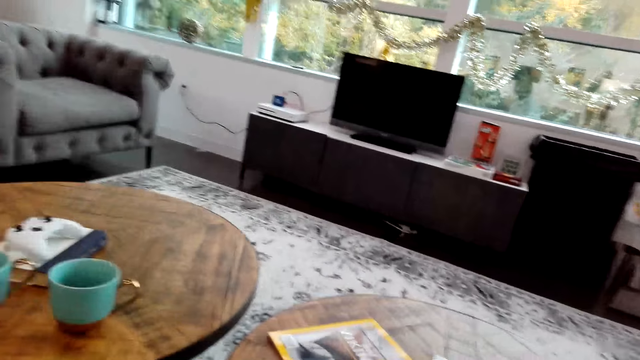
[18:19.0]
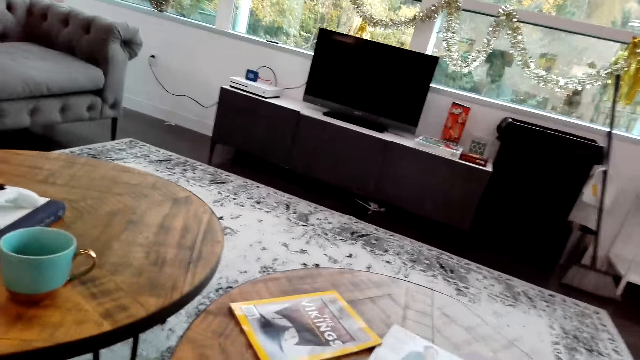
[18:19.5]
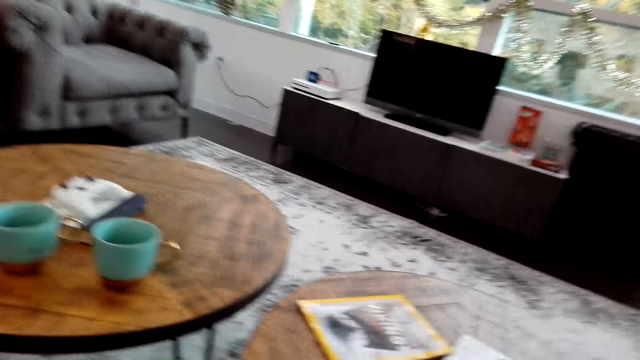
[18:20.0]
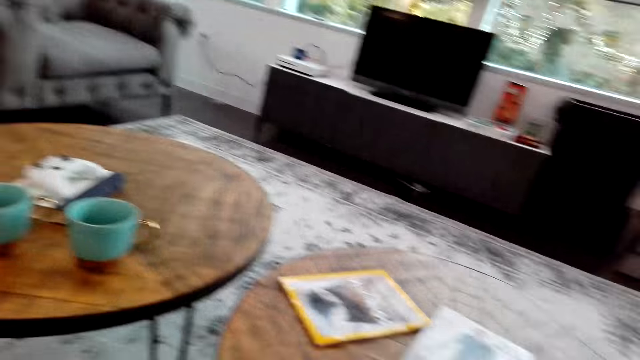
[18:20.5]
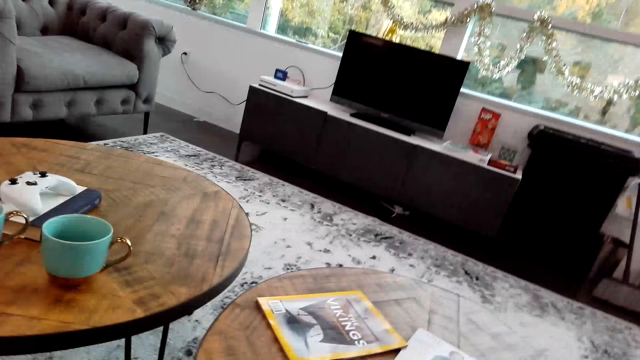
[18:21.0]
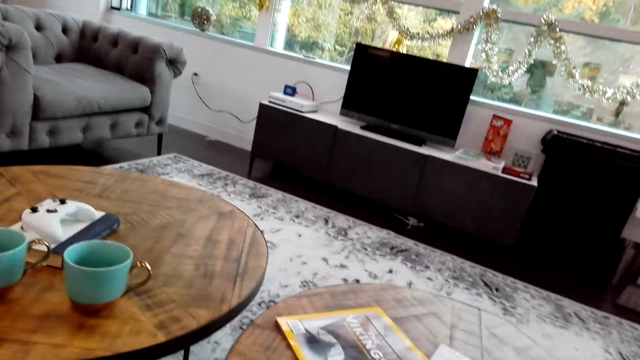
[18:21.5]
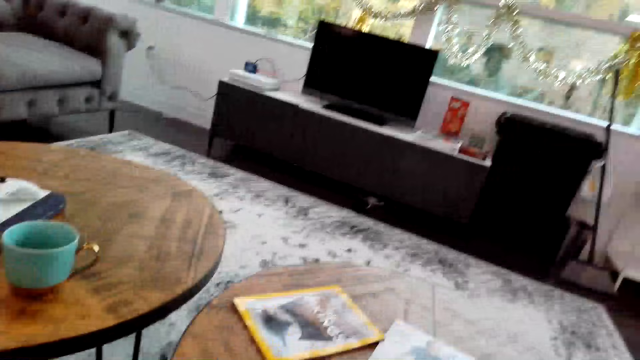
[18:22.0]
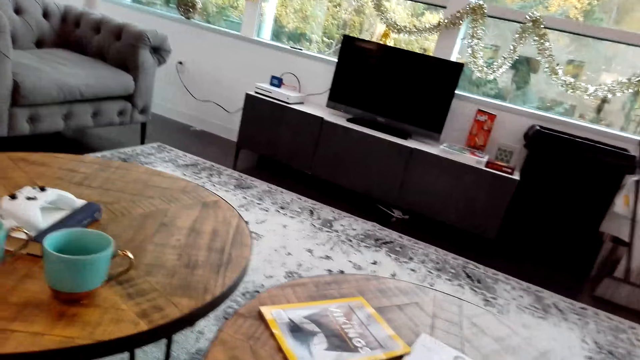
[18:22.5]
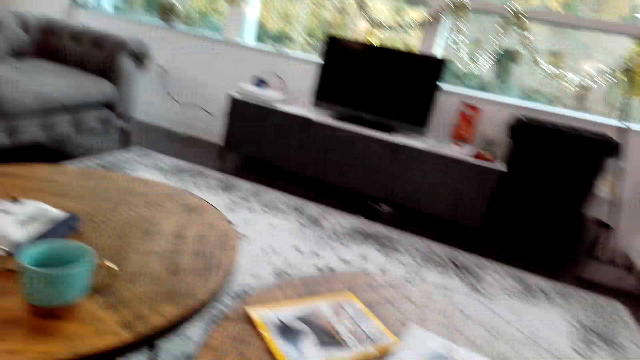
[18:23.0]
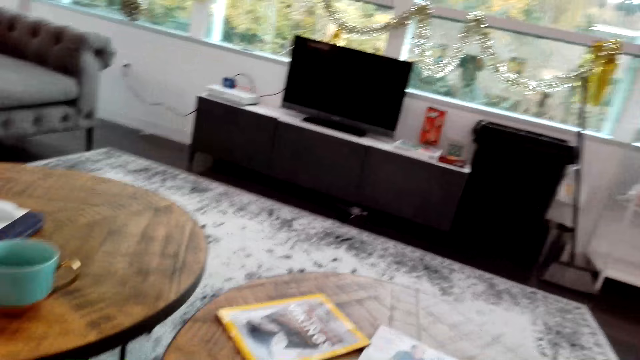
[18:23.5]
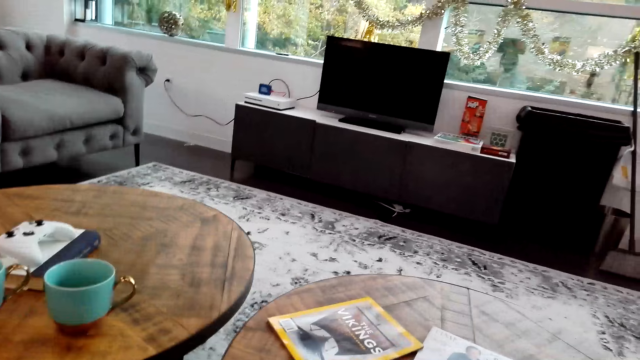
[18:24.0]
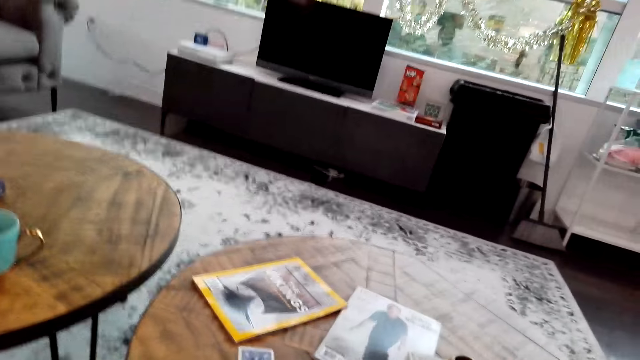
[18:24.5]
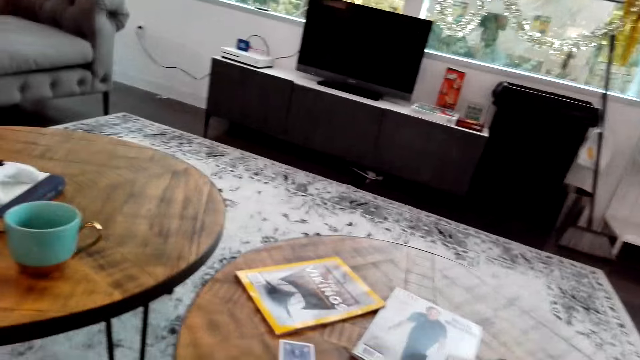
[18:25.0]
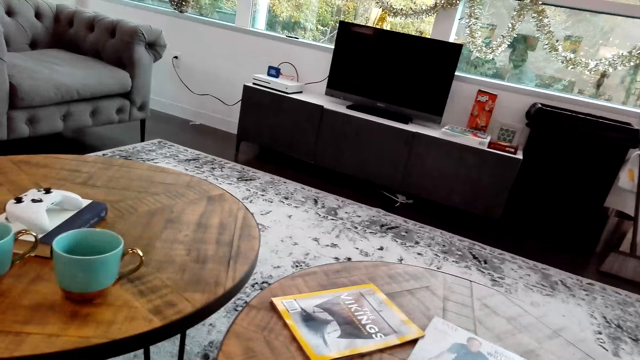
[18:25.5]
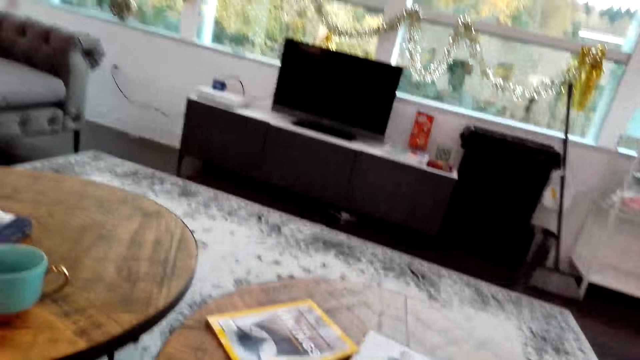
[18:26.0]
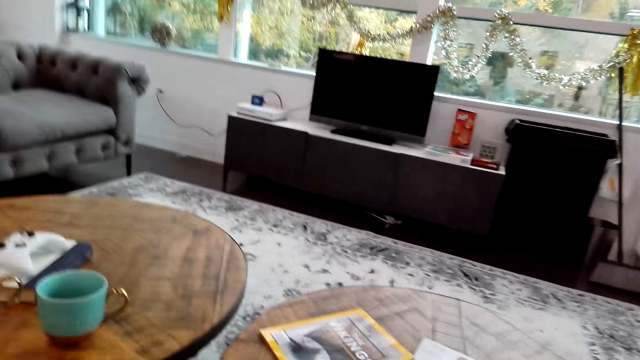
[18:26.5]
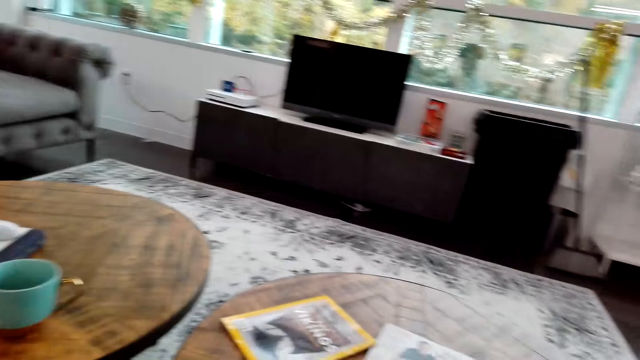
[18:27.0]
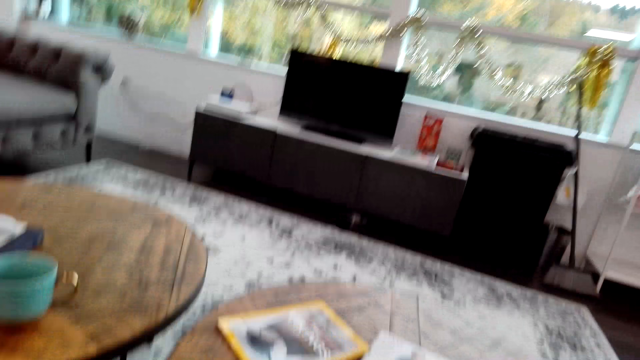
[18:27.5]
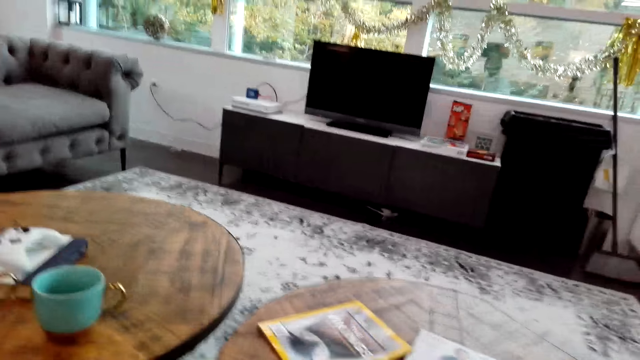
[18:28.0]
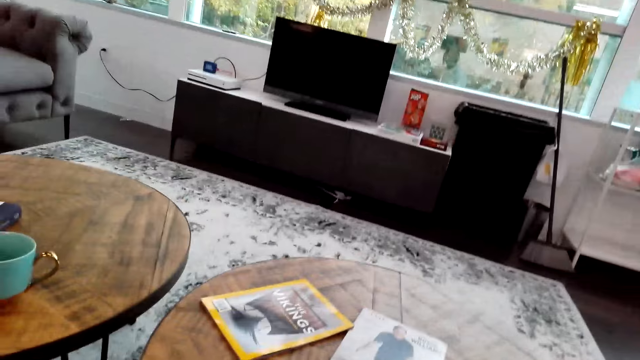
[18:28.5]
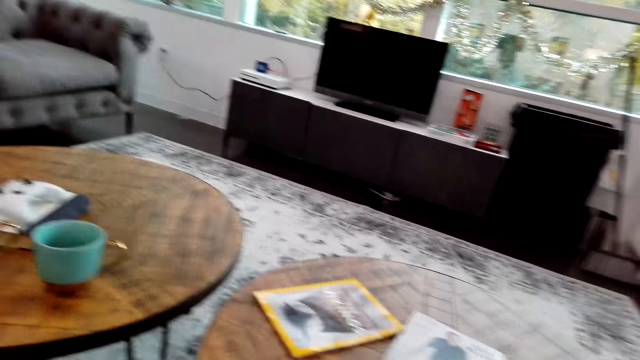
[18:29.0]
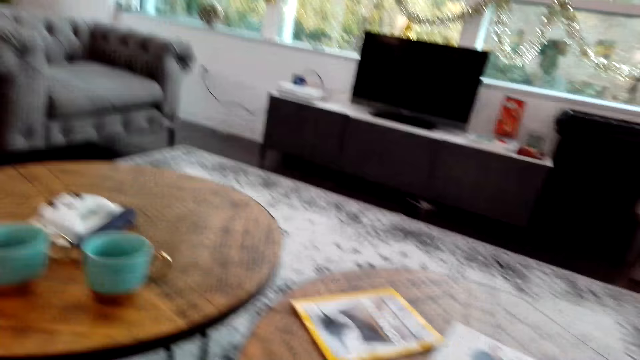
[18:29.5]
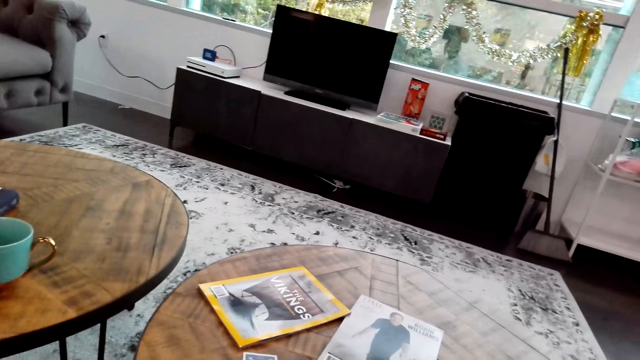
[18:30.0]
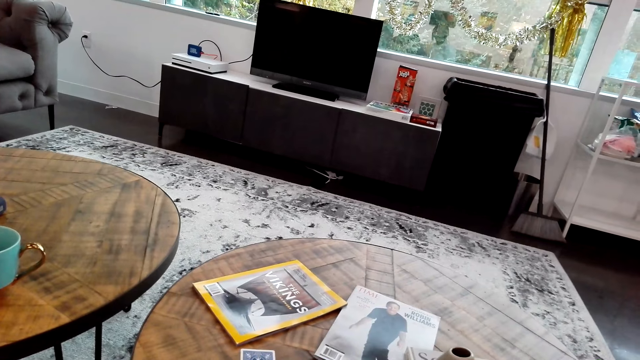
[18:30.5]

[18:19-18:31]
The camera wearer stares at the table.

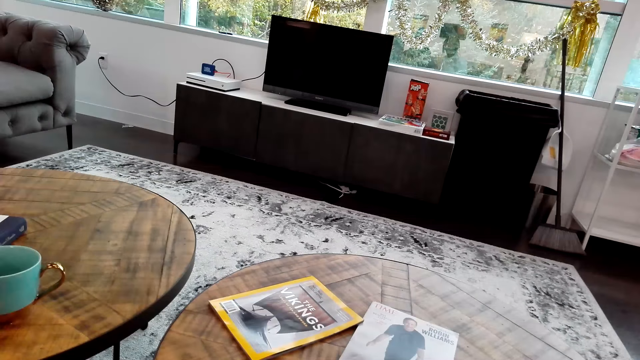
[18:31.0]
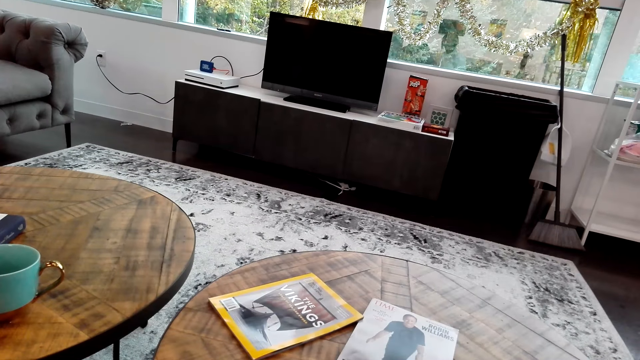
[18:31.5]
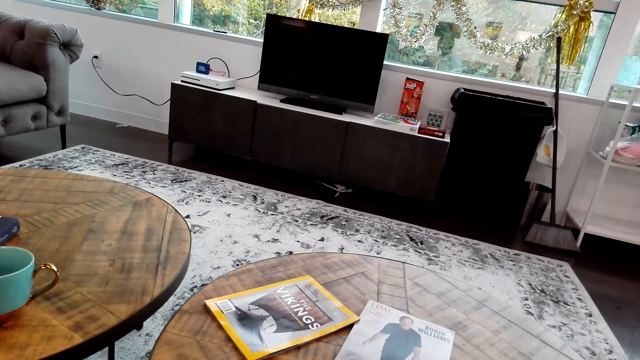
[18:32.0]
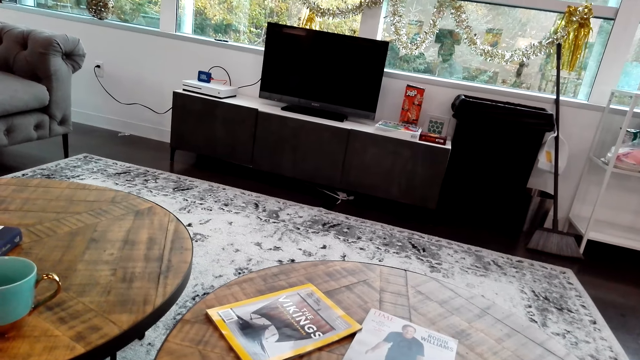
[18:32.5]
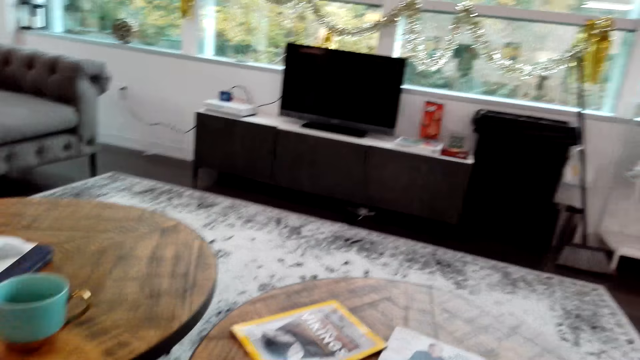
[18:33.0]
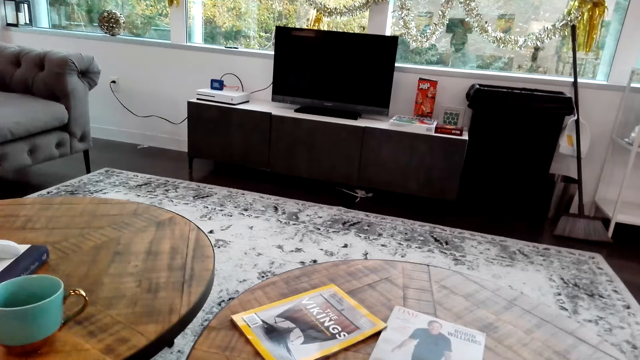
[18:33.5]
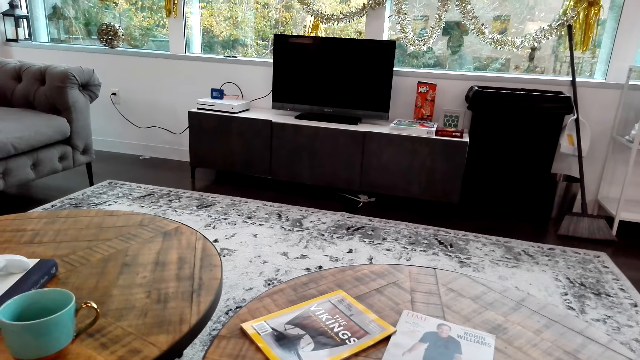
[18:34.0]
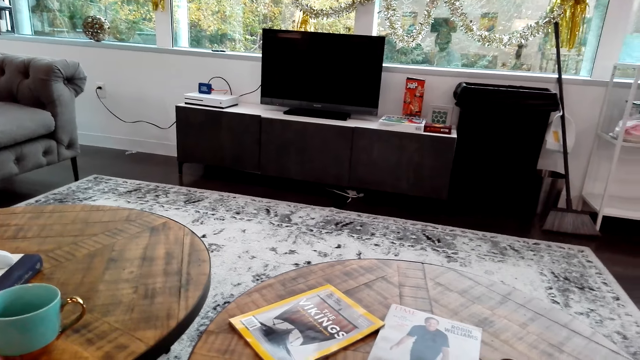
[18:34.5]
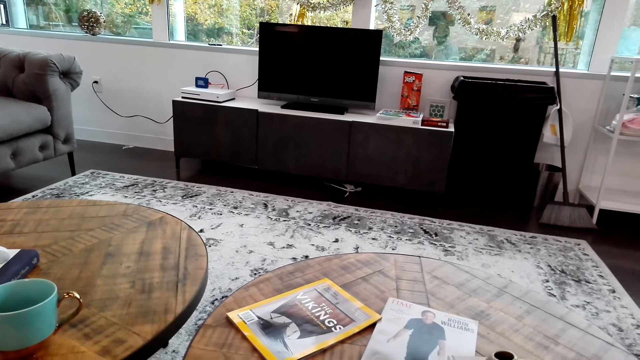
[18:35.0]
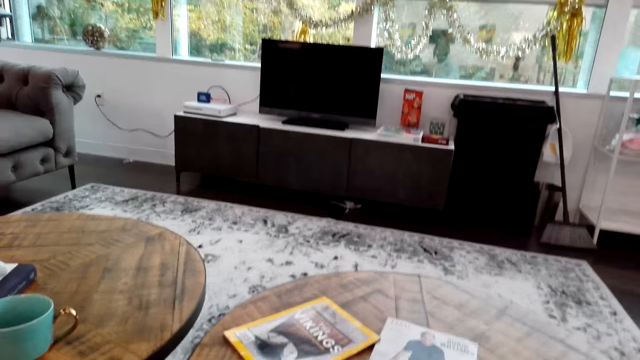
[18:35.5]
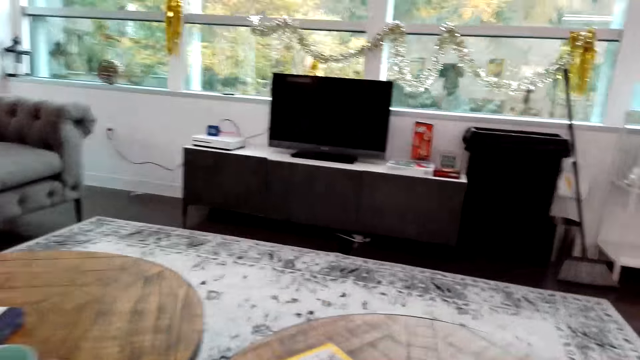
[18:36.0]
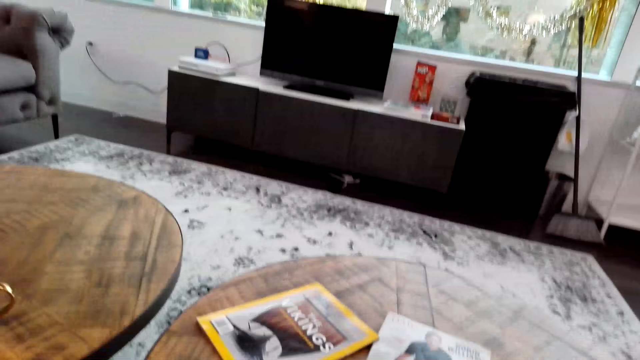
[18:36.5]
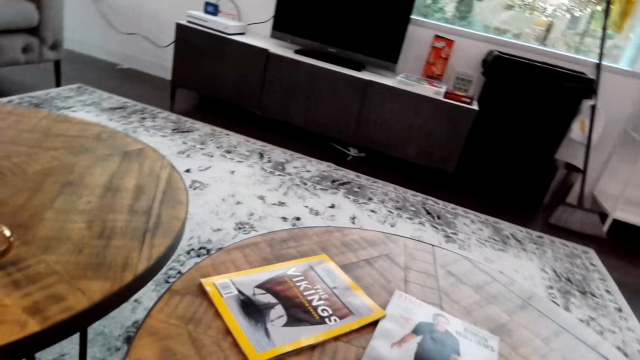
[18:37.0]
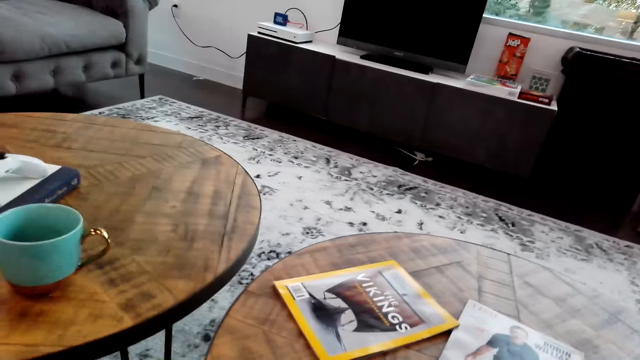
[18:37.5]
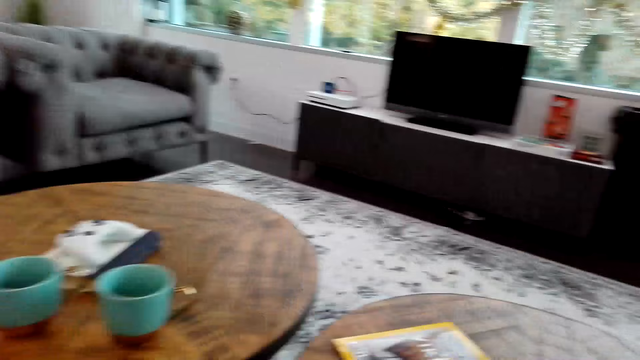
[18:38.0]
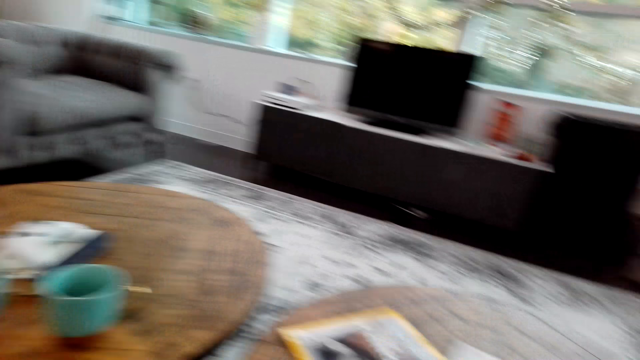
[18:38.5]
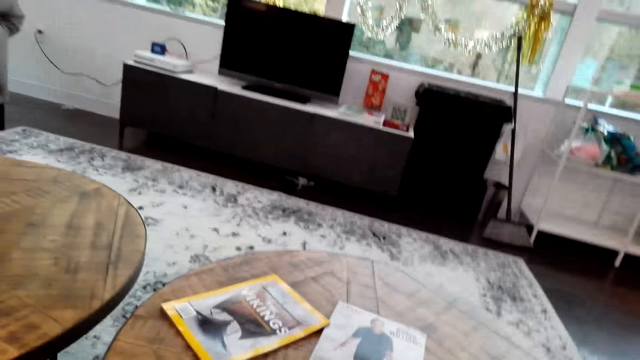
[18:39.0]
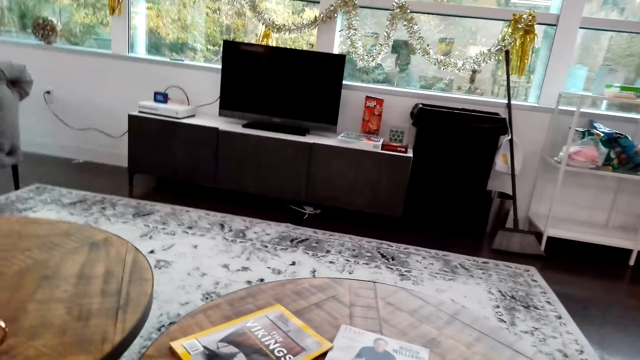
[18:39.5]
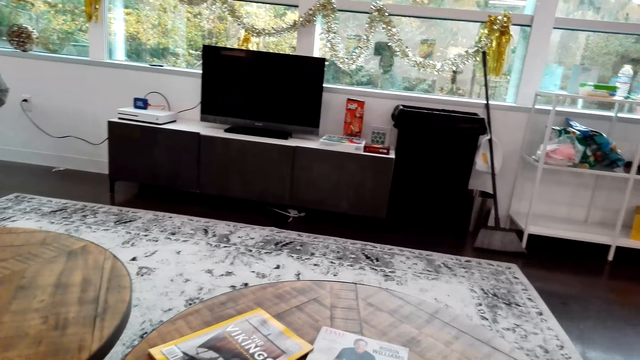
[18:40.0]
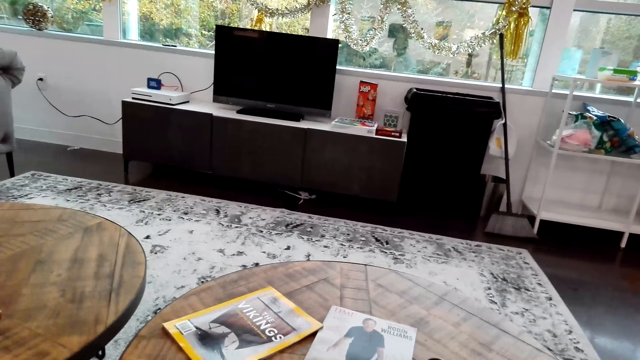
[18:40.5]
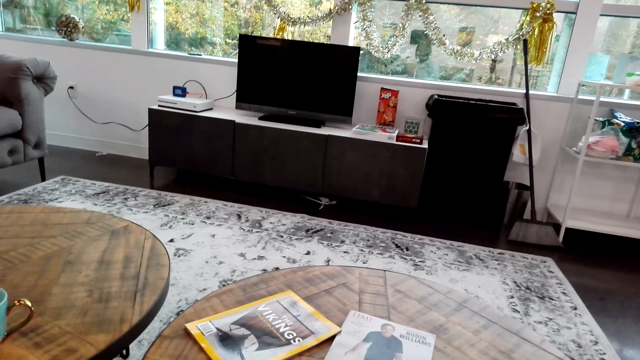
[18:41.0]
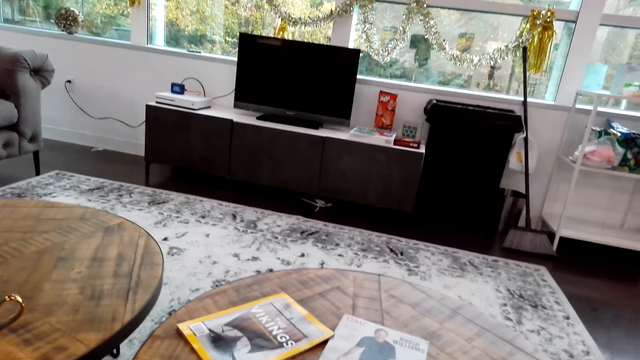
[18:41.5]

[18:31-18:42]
The camera wearer converses with a man.
